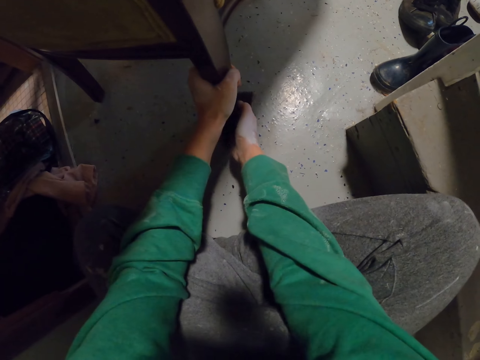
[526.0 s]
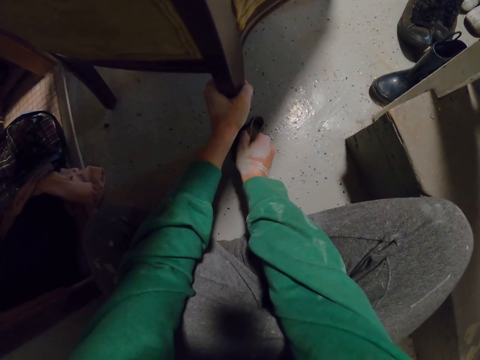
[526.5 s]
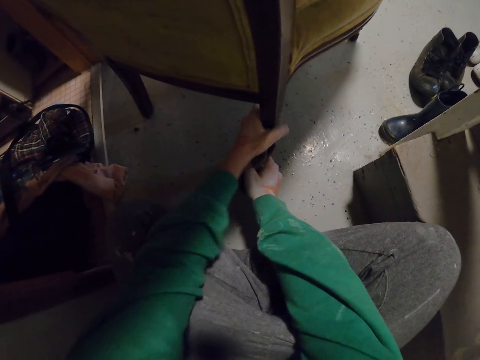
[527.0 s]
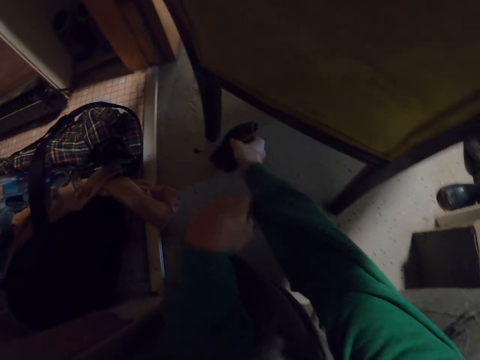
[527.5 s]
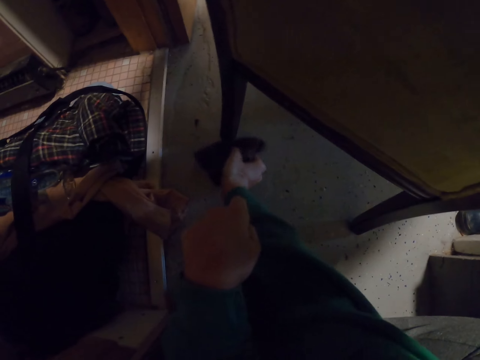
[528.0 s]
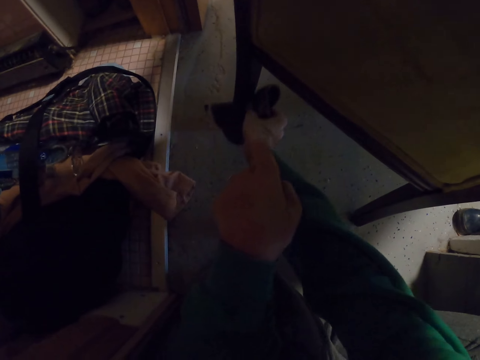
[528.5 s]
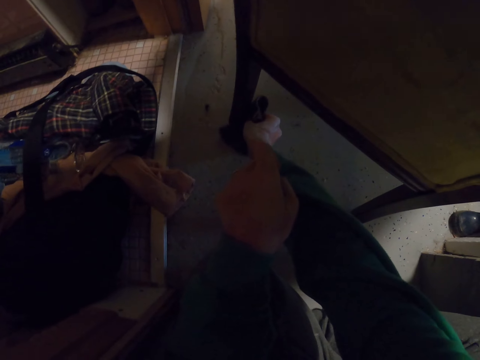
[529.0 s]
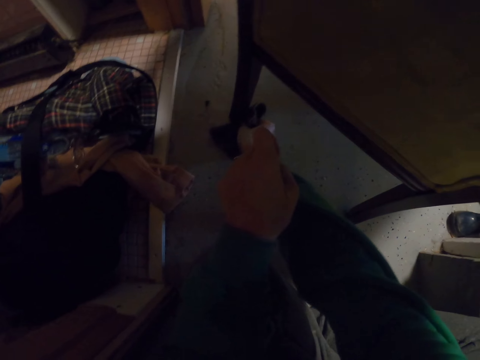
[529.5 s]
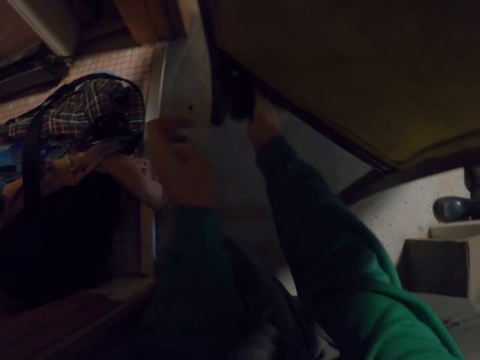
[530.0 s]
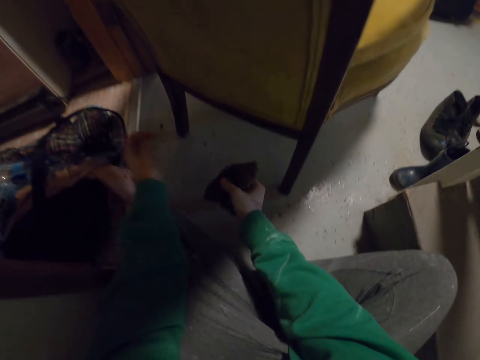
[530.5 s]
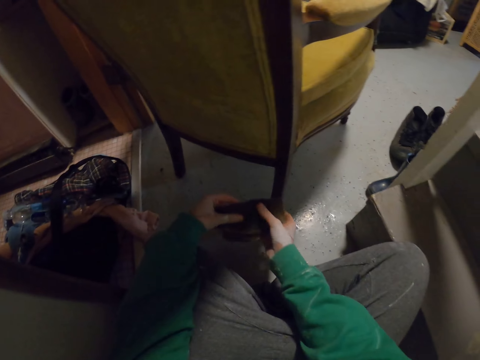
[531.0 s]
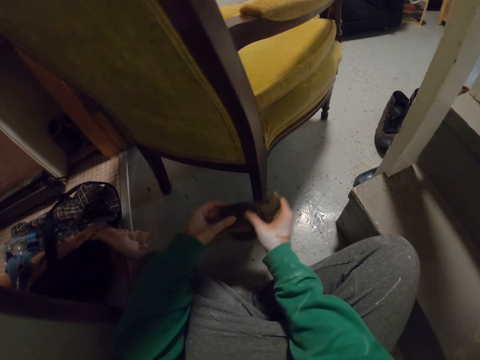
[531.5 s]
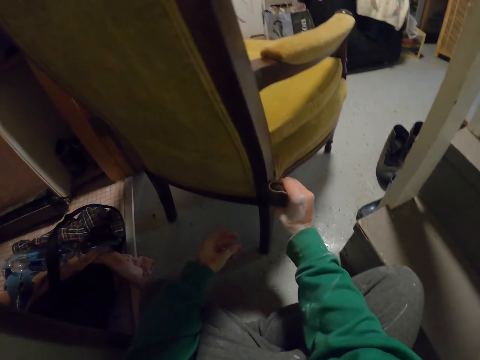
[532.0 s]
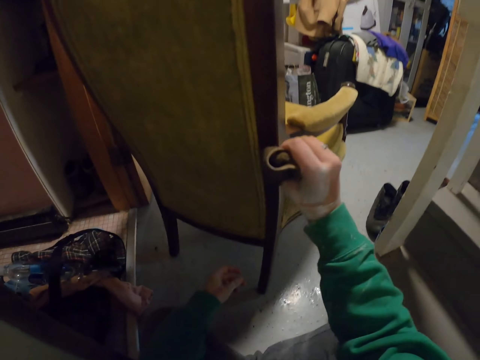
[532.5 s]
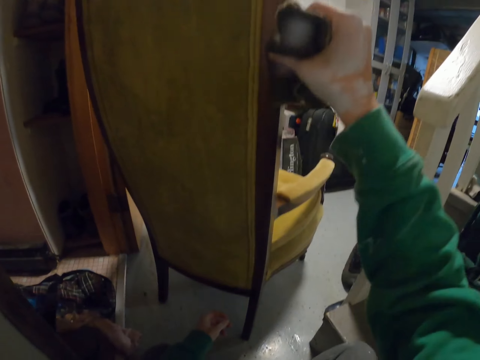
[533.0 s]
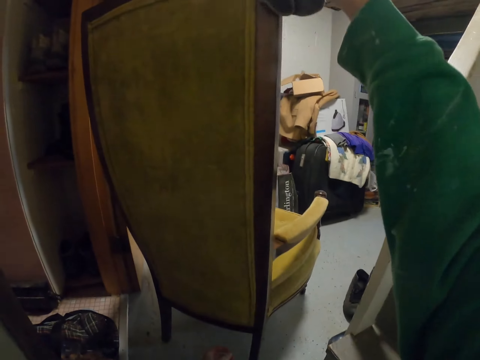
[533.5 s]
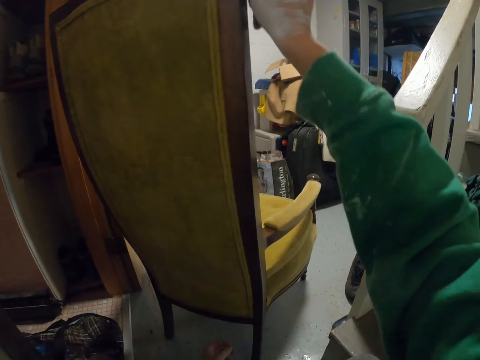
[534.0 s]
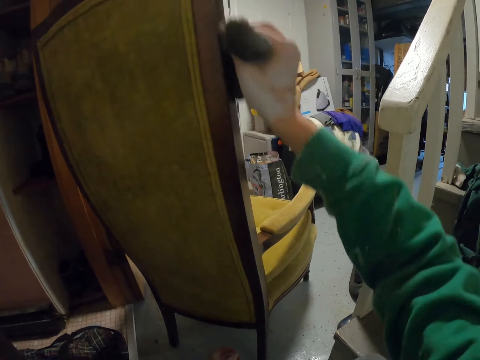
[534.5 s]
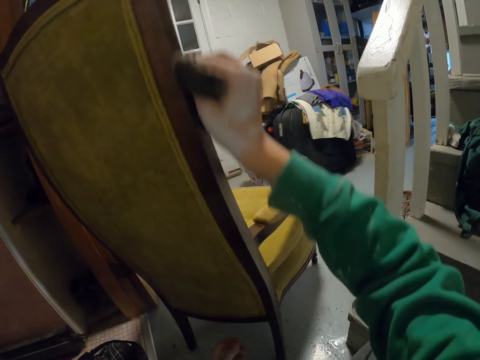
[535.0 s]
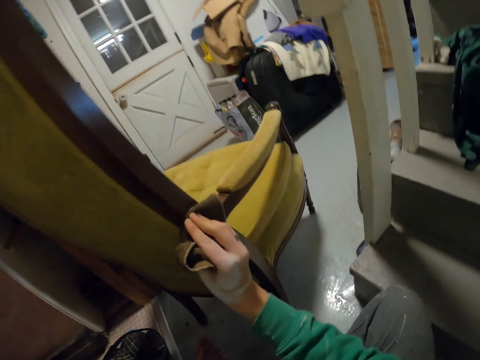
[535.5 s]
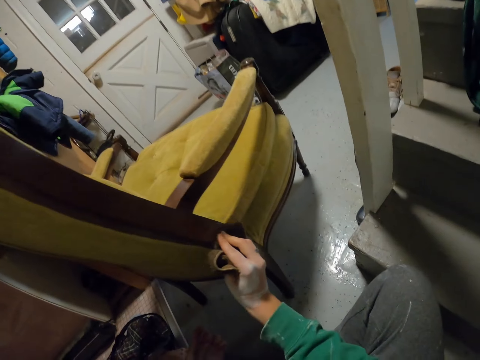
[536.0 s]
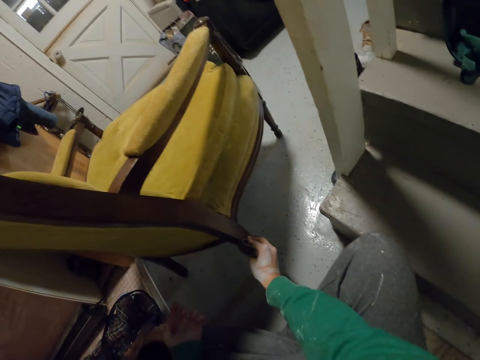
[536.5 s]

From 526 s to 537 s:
The camera wearer lifts the chair. They wipe the chair with a cloth. They look at the chair. They wipe a wood on the chair.

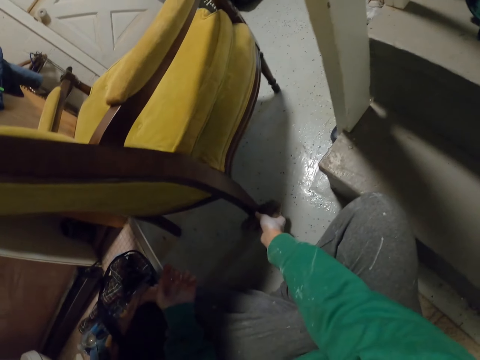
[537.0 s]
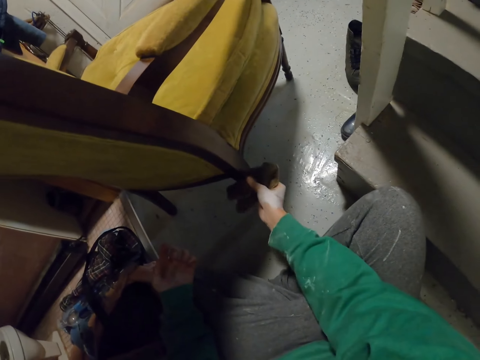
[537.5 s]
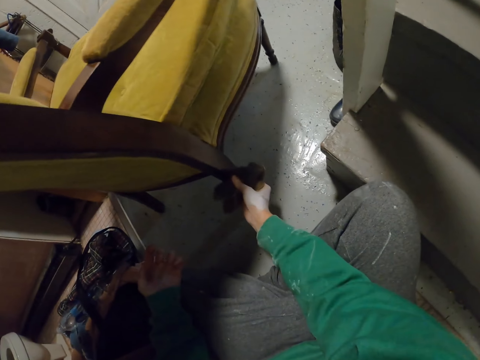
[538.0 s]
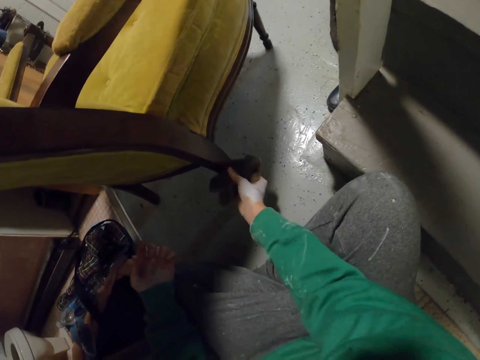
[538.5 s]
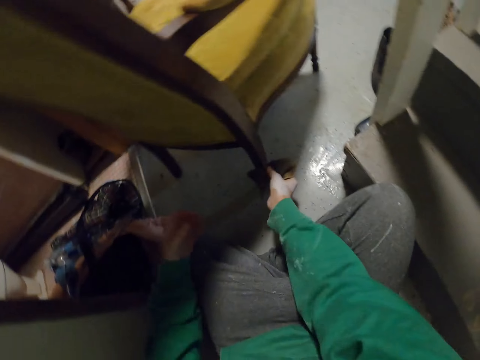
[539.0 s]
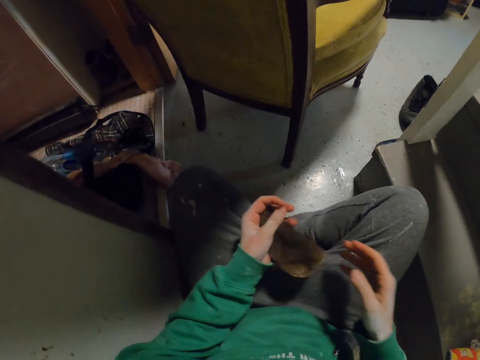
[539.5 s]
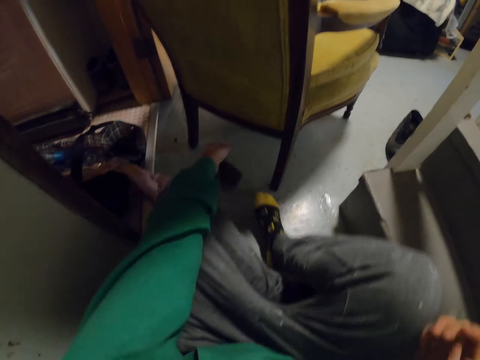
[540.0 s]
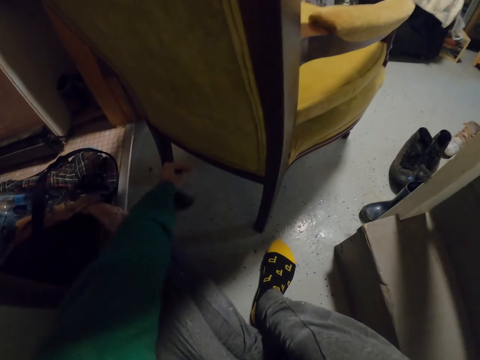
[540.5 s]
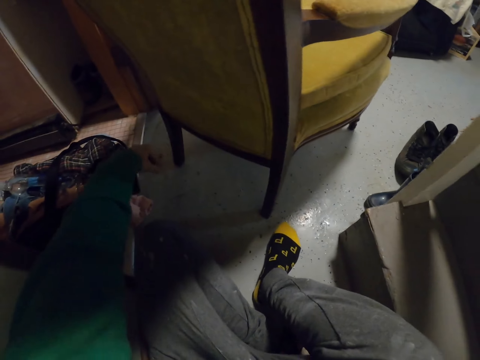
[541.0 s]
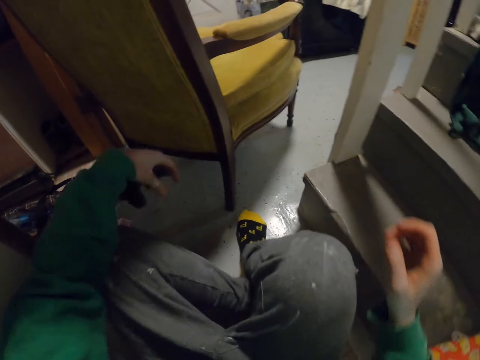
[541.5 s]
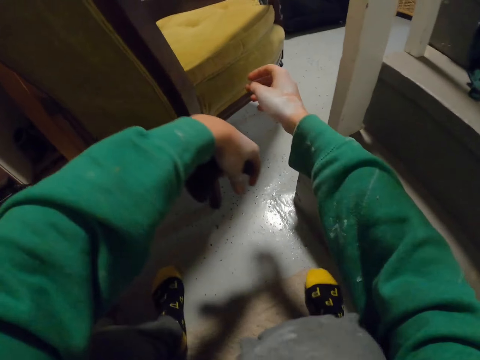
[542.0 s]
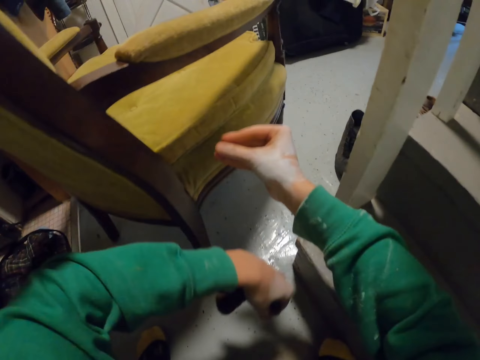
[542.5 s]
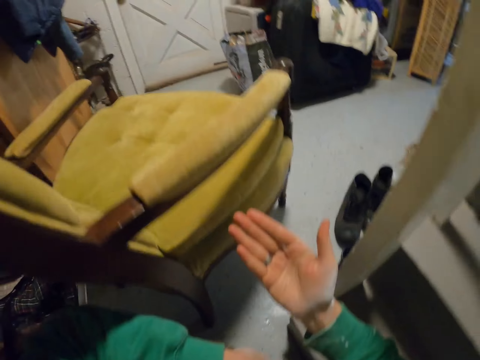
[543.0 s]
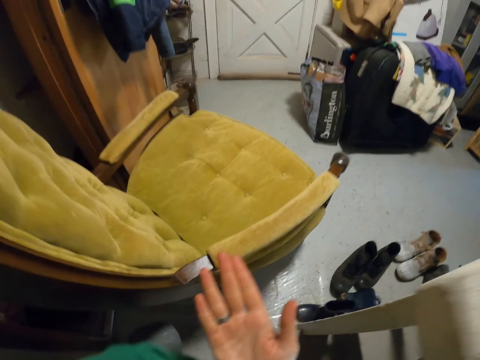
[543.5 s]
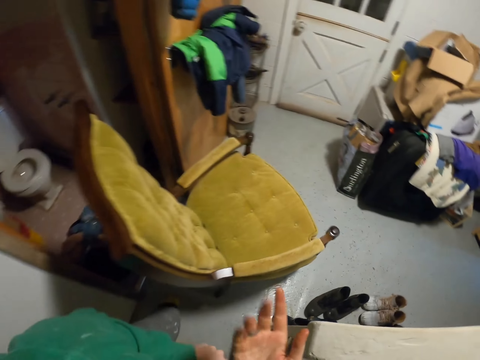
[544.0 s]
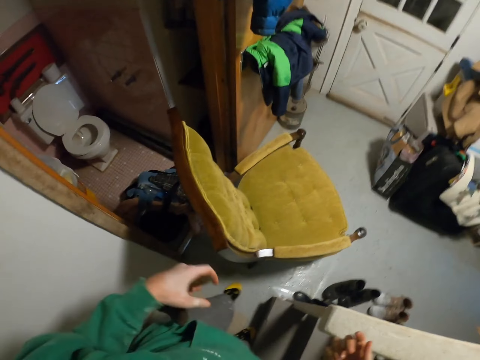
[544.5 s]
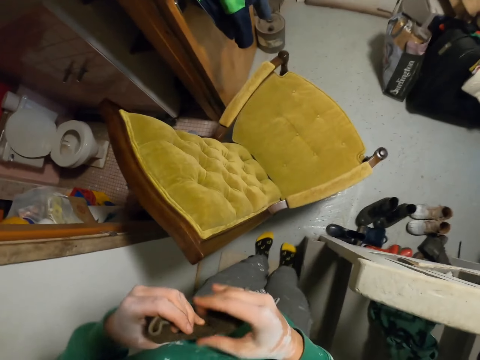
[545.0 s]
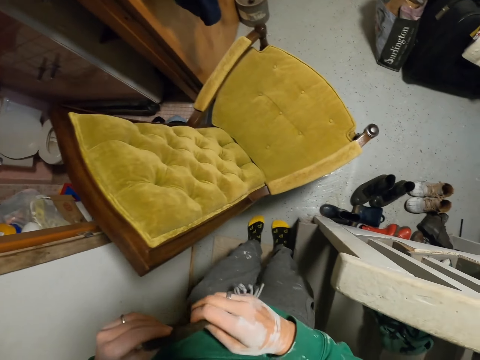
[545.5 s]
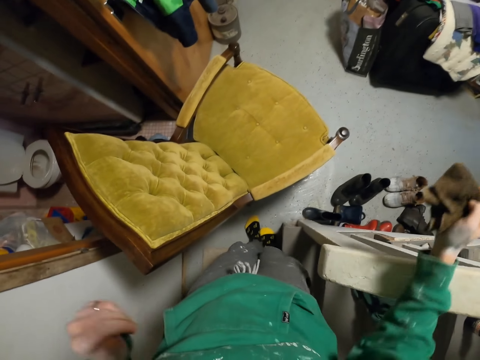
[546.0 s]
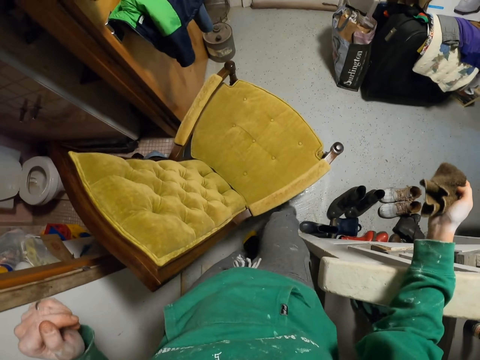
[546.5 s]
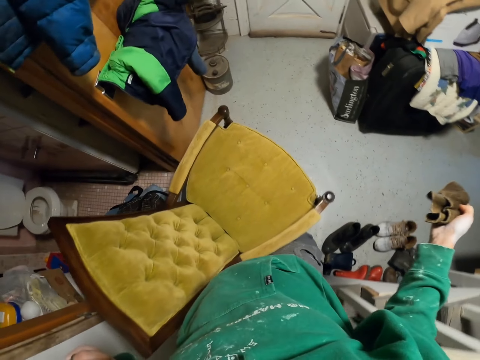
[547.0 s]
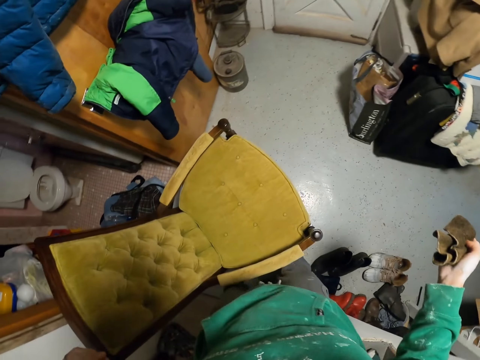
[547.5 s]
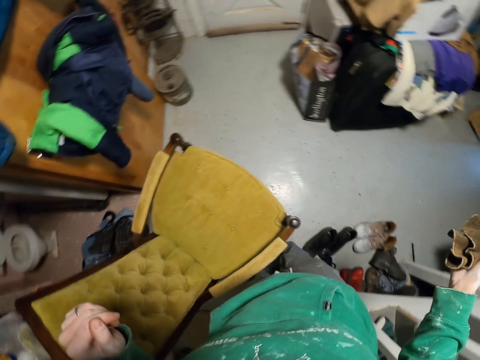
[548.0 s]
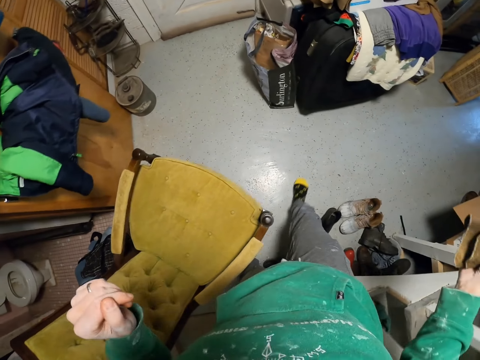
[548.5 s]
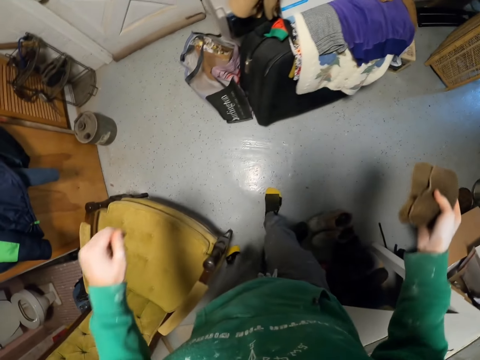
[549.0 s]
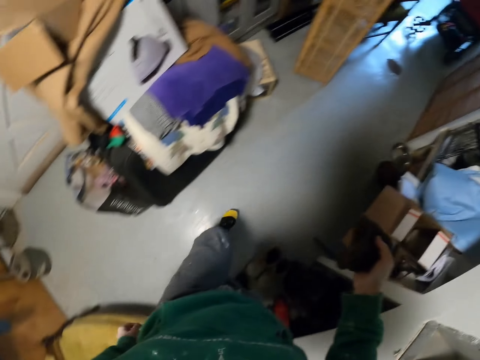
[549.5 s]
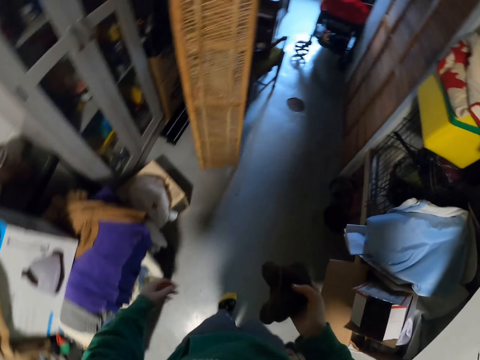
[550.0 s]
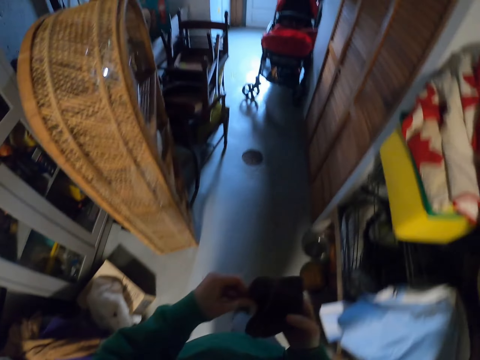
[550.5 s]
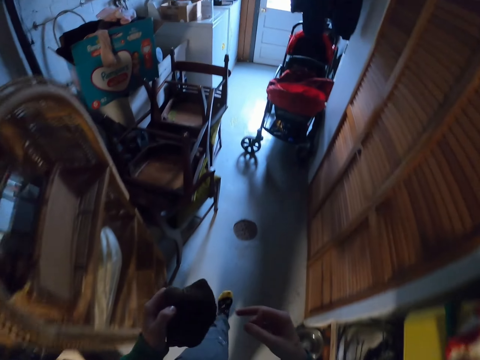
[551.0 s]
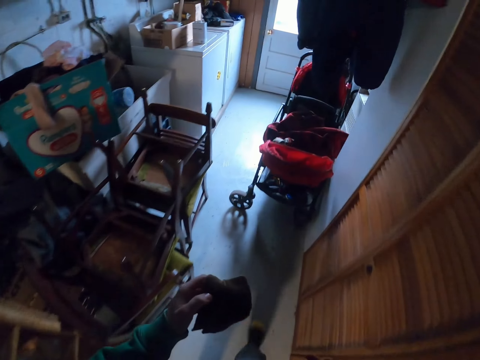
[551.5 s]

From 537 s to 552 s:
The camera wearer looks at a chair. They look around the house. They walk around the house.
